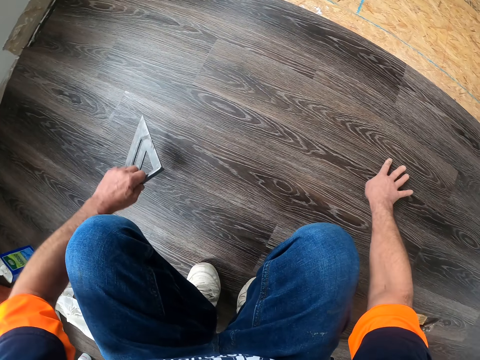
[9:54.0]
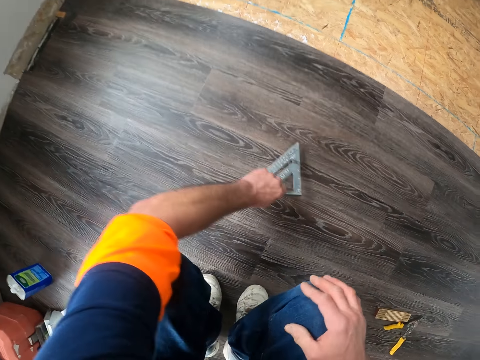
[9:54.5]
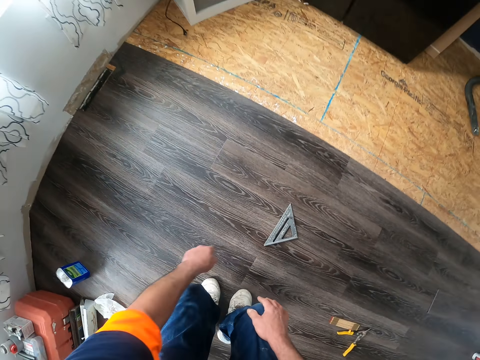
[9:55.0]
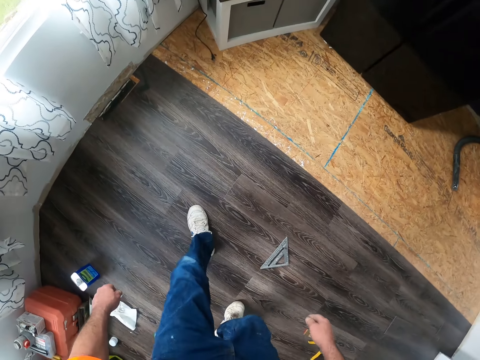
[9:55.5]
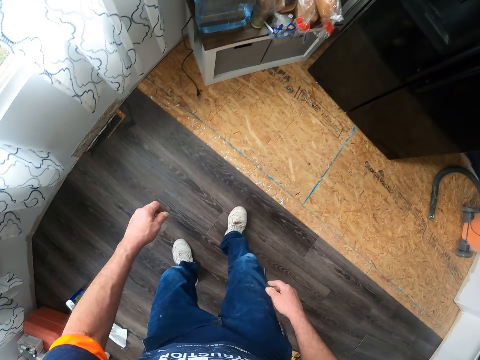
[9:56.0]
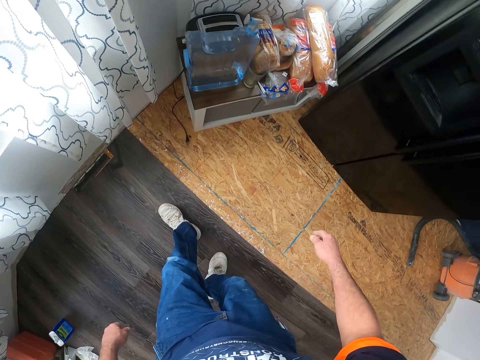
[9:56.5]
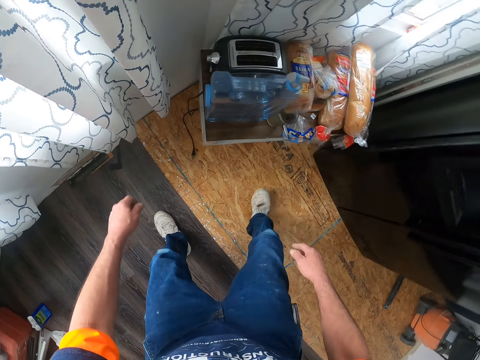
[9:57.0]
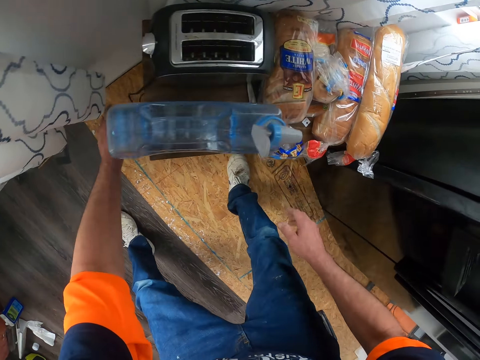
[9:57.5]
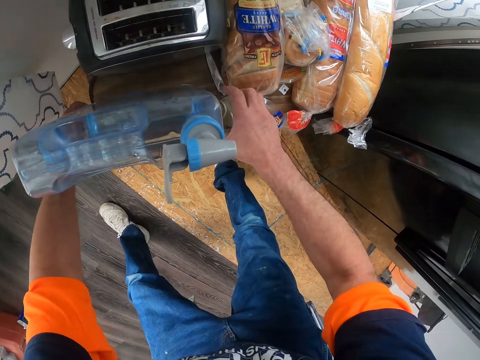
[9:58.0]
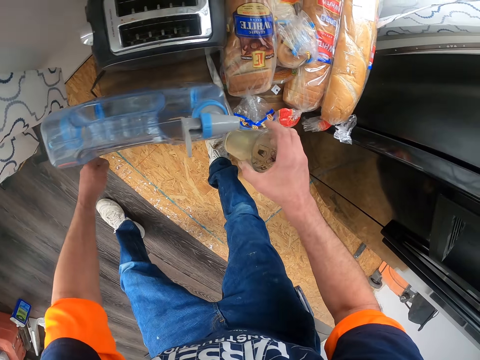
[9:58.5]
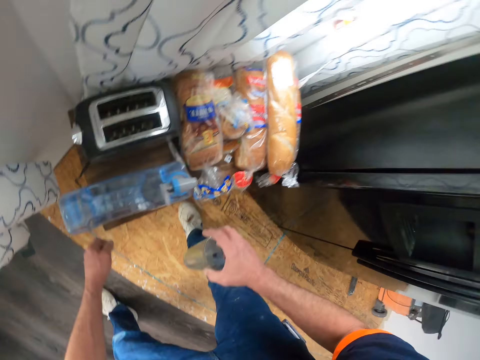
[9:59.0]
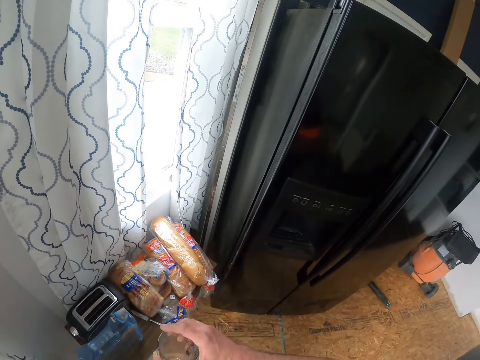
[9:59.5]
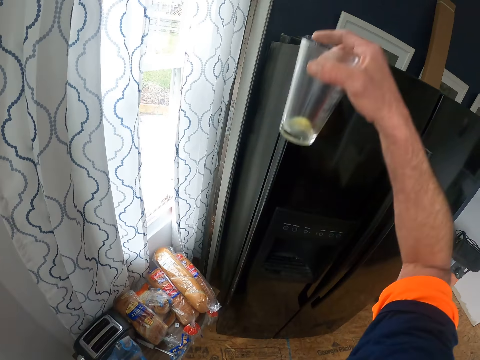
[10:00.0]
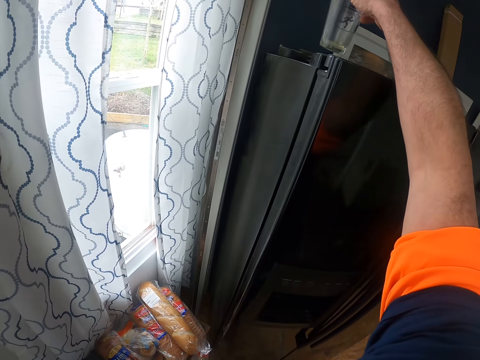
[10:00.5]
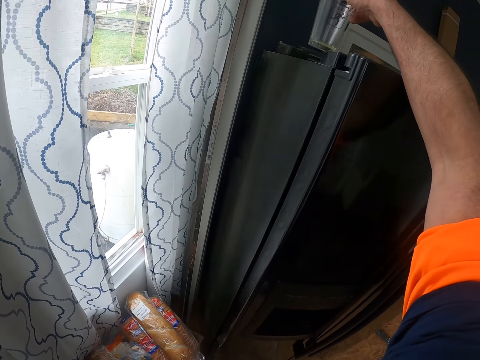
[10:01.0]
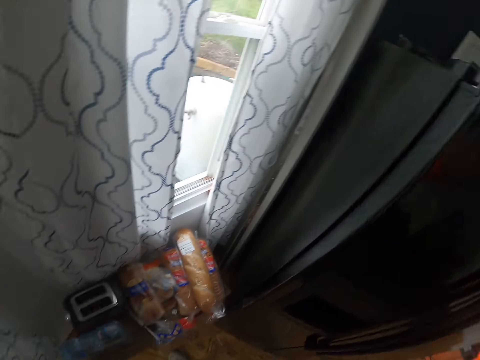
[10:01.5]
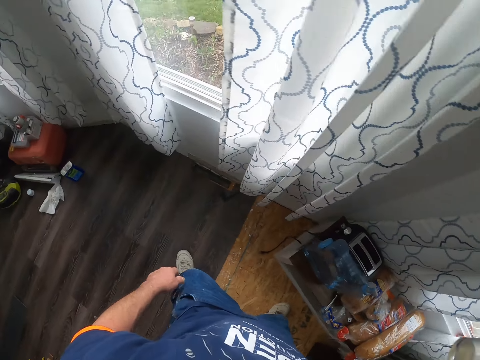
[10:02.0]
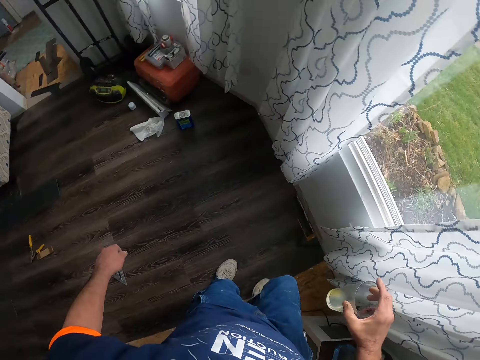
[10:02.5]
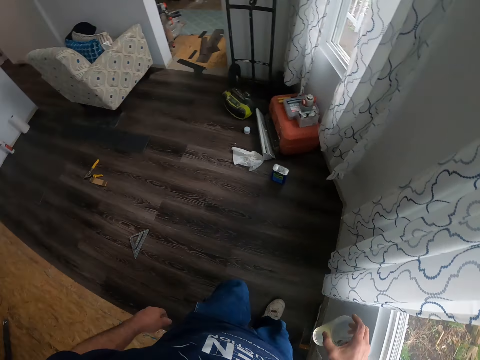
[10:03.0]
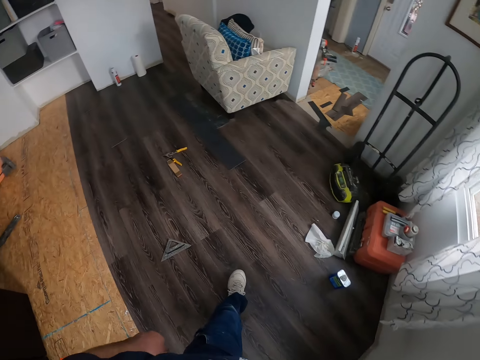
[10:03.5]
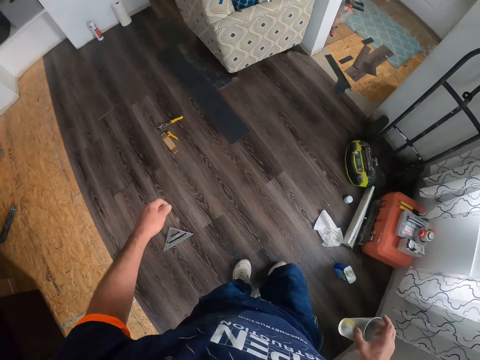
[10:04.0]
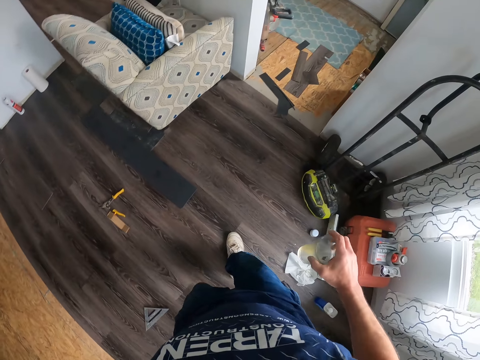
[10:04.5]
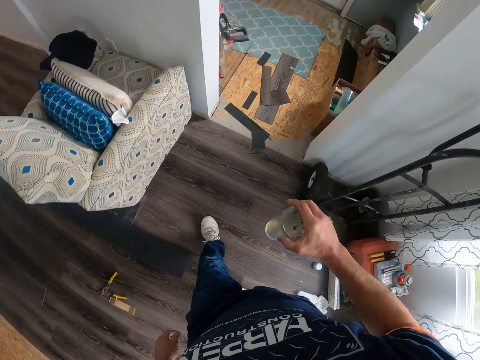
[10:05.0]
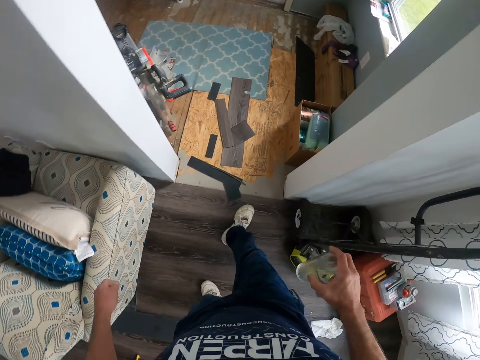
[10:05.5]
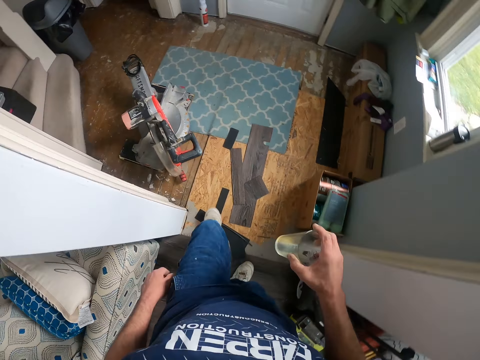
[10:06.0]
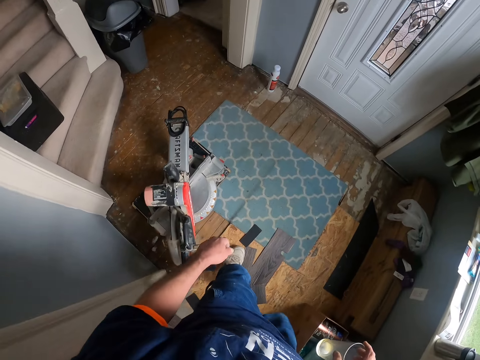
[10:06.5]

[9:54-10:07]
The camera wearer moves the wooden tile. They put the Swanson speed square down. They walk. They pick up a glass. They put the glass on the fridge. They walk carrying the glass.

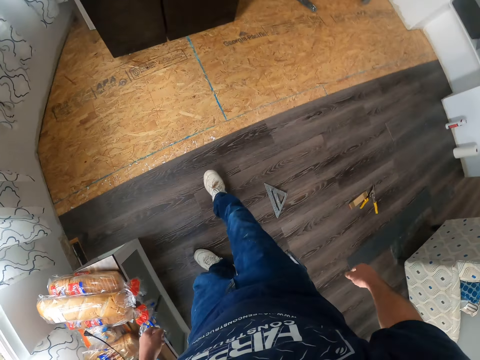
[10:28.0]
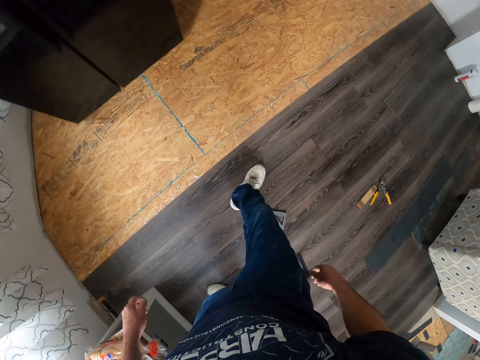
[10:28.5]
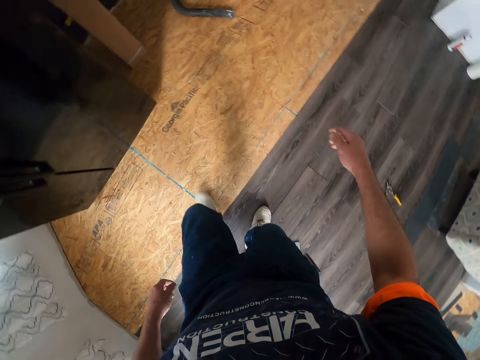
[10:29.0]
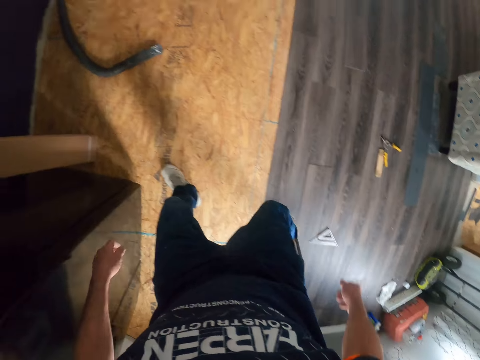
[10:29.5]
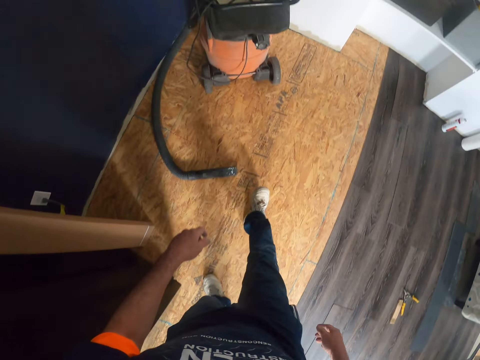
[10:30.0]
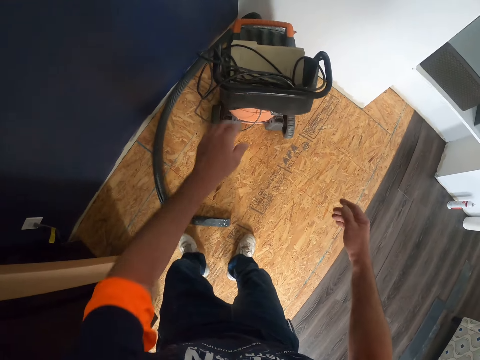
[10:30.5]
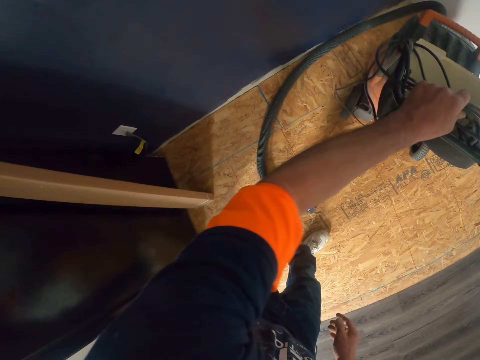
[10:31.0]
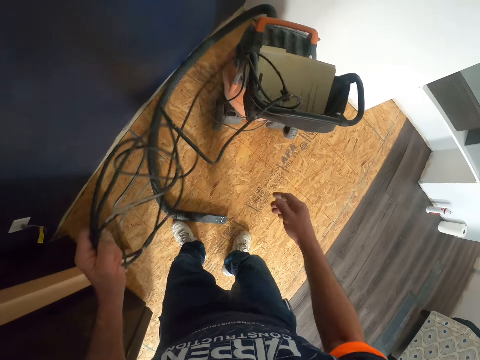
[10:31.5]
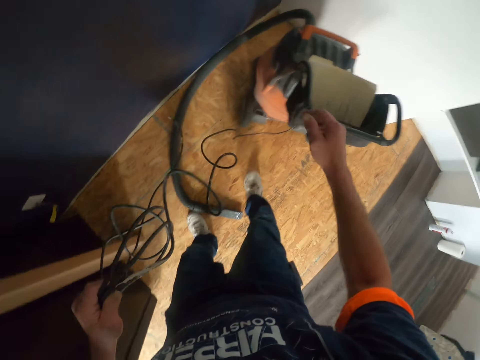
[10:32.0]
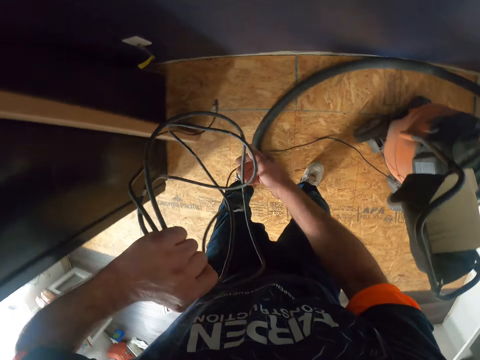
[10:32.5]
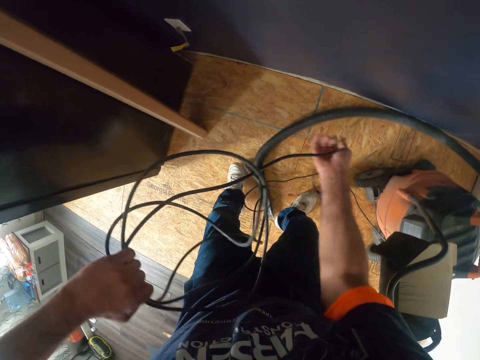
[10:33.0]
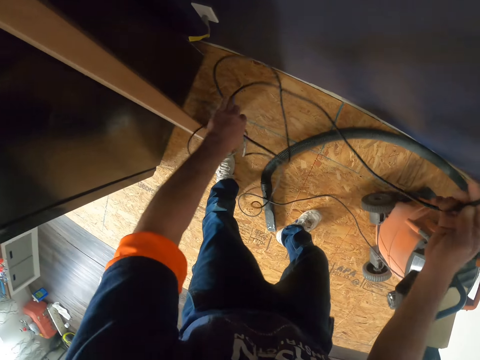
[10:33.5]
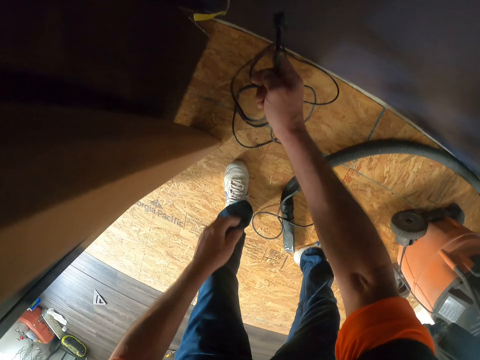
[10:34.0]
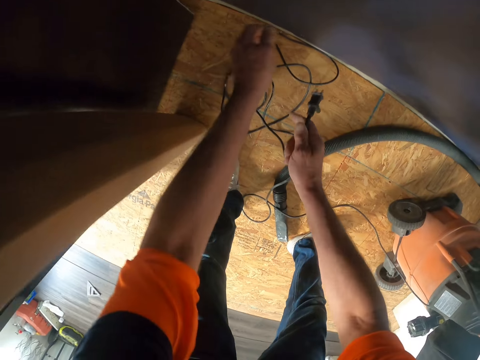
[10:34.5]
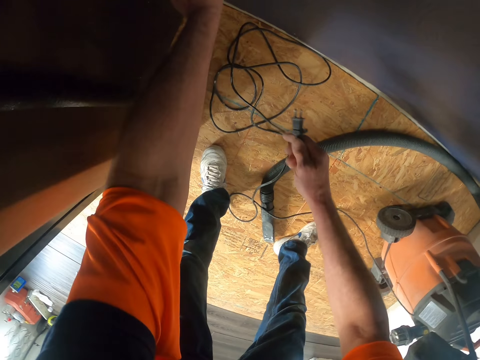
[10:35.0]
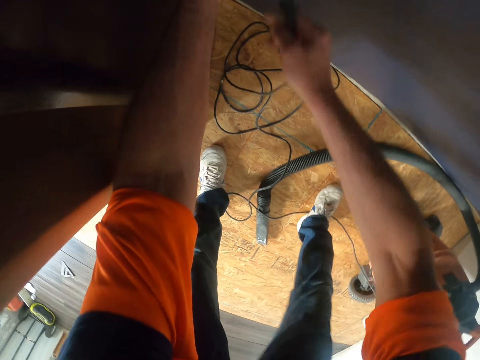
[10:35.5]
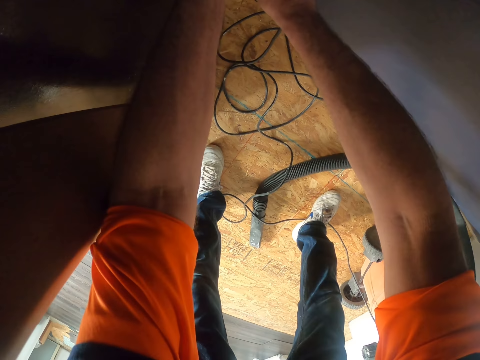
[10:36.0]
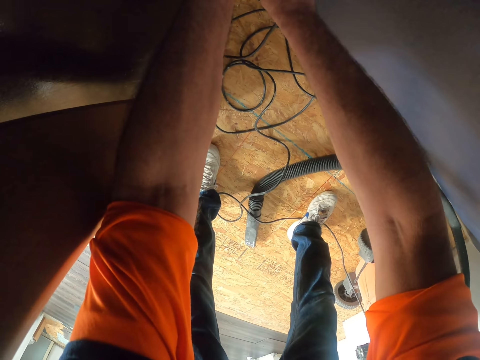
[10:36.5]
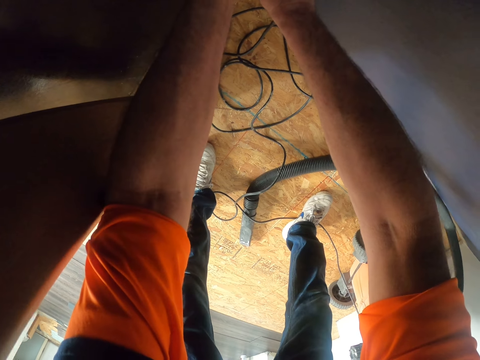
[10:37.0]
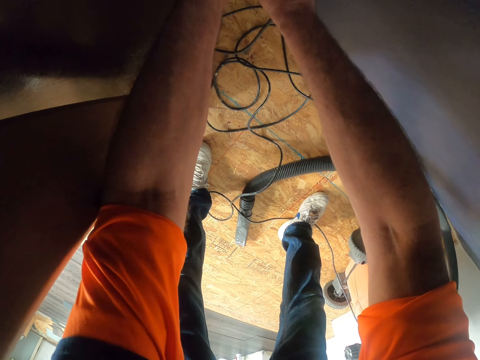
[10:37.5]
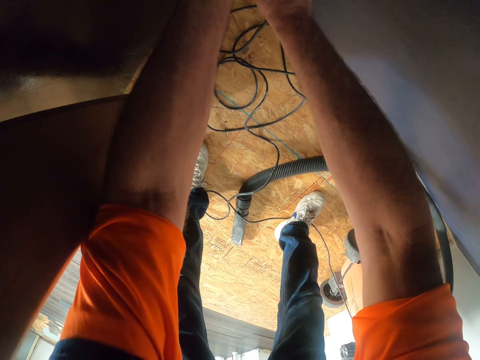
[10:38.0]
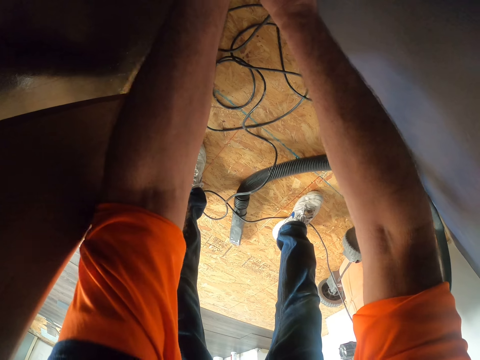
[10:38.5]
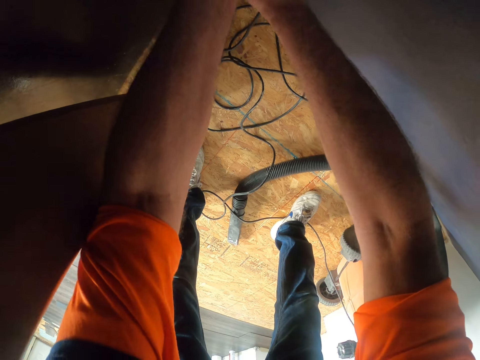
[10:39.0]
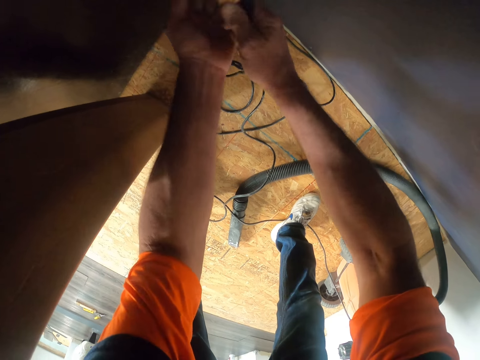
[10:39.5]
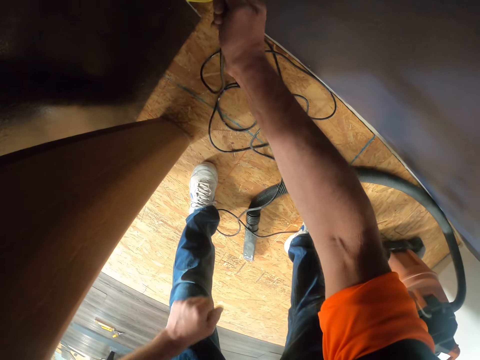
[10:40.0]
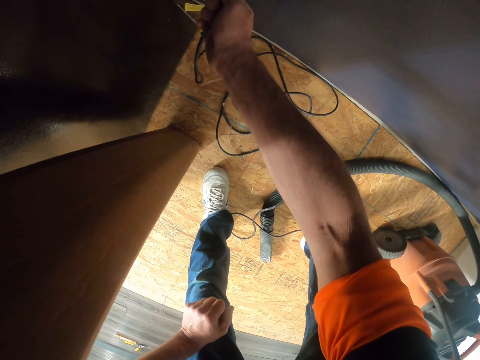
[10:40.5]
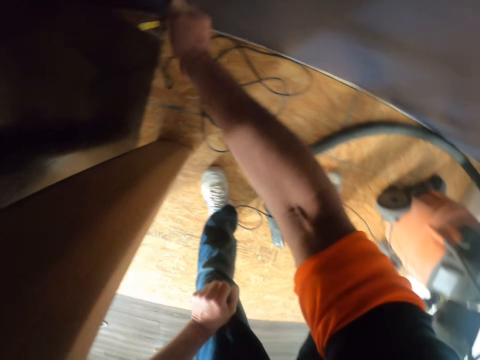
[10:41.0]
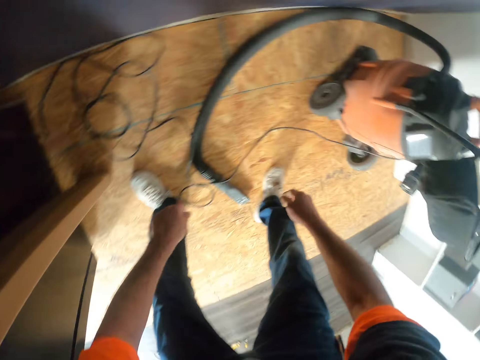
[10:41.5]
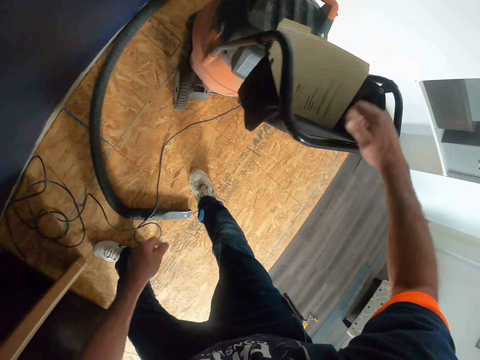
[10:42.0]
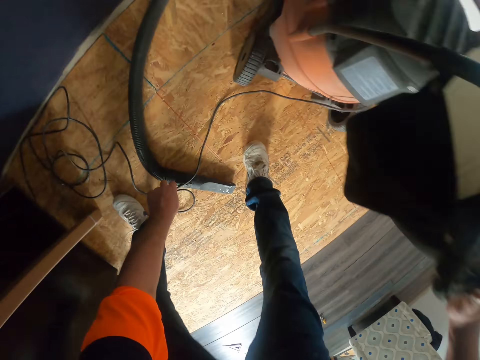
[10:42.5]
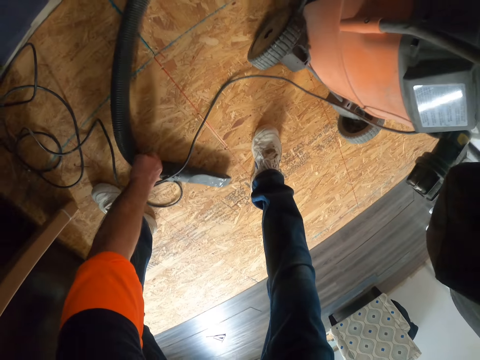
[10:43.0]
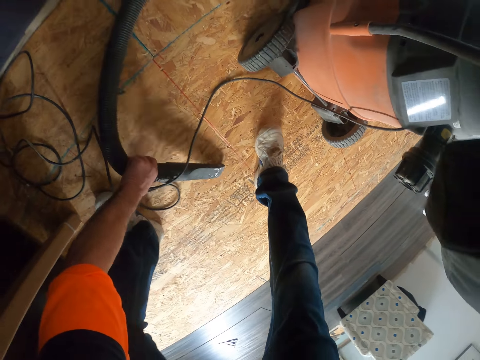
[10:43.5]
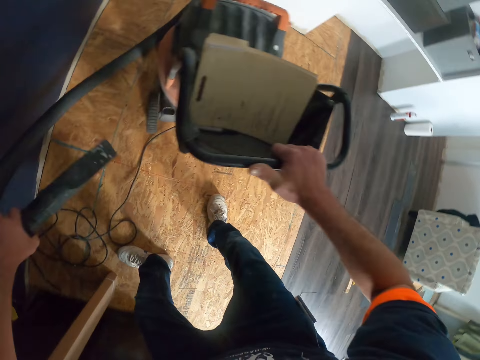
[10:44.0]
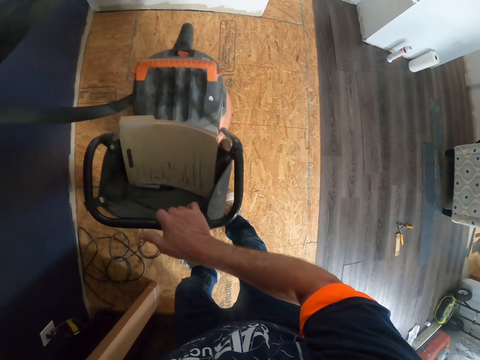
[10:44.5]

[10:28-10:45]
The camera wearer walks. They pull the cord of the vacuum cleaner. They pick up the cord. They put the cord into the socket. They move the hand. They pick up the vacuum cleaner pipe.
